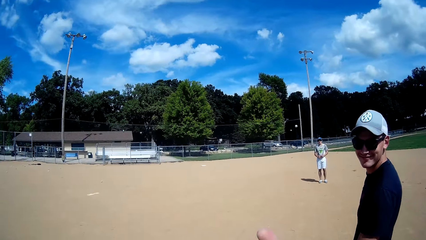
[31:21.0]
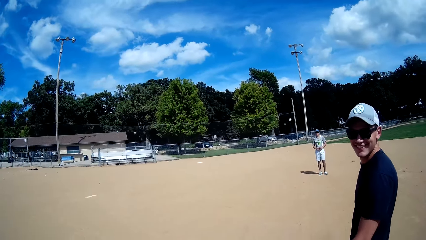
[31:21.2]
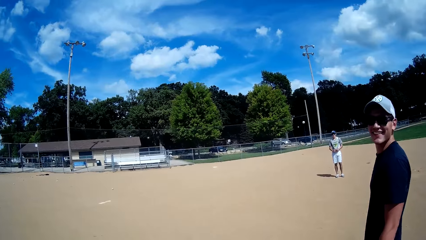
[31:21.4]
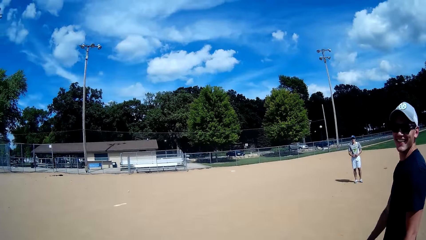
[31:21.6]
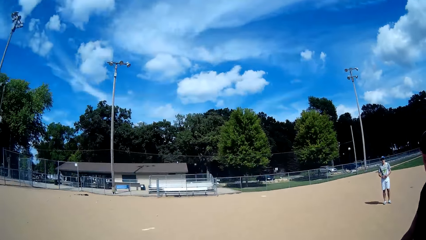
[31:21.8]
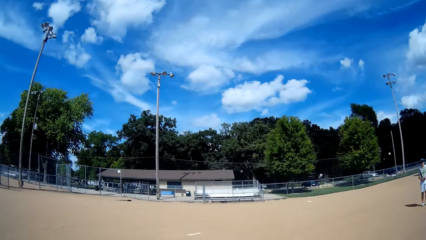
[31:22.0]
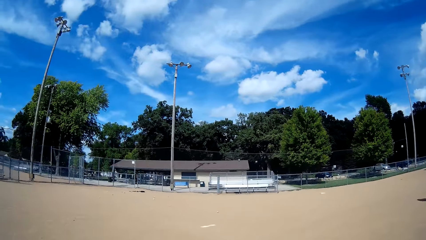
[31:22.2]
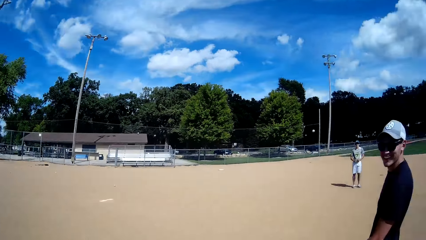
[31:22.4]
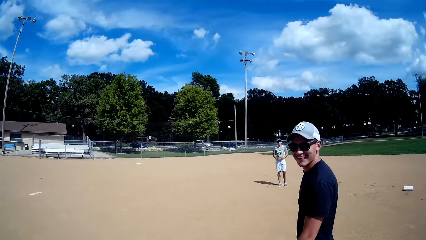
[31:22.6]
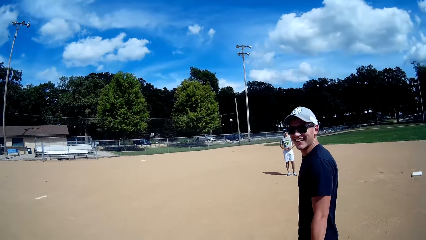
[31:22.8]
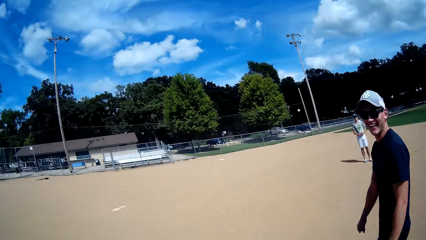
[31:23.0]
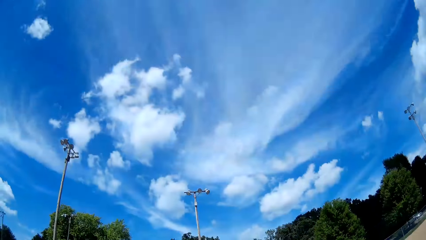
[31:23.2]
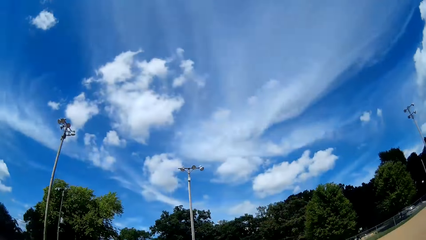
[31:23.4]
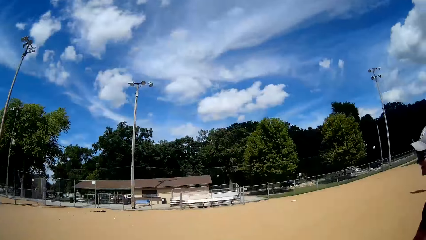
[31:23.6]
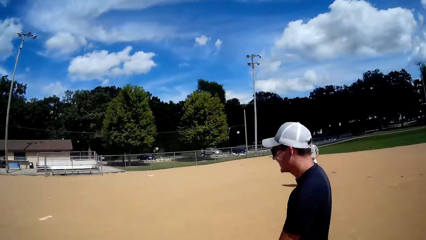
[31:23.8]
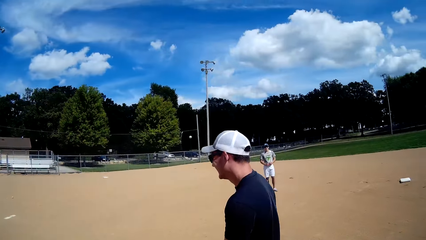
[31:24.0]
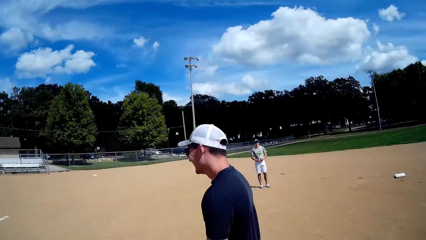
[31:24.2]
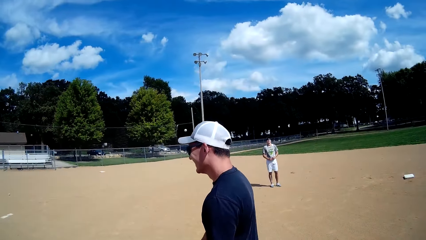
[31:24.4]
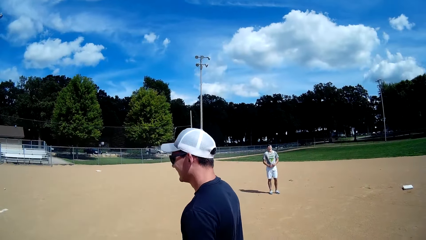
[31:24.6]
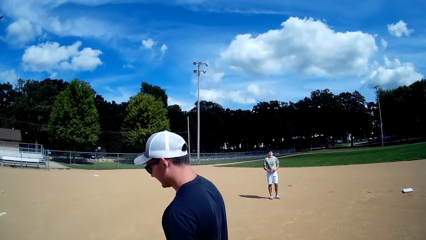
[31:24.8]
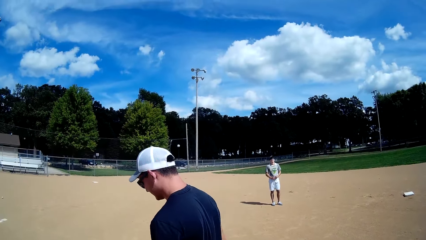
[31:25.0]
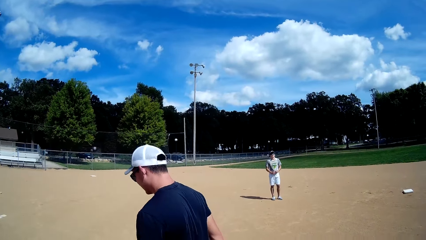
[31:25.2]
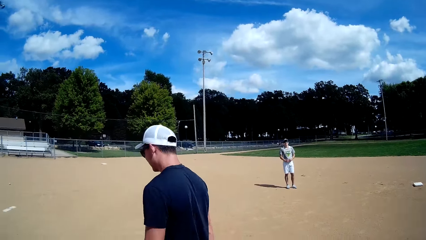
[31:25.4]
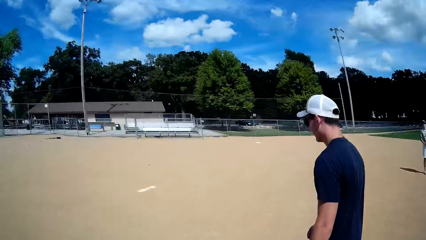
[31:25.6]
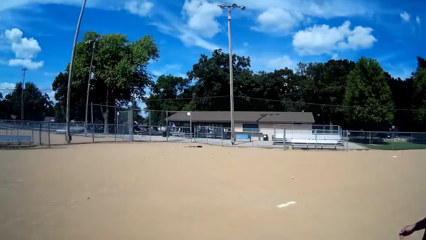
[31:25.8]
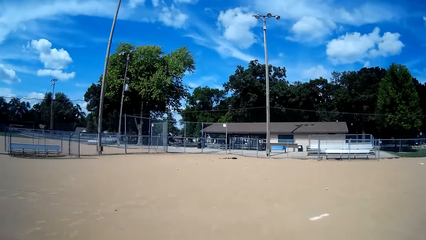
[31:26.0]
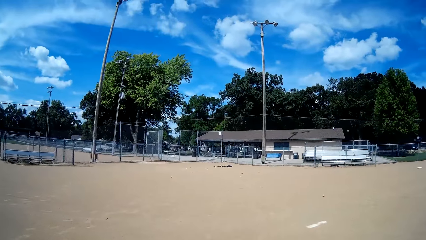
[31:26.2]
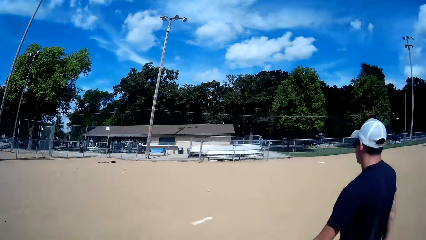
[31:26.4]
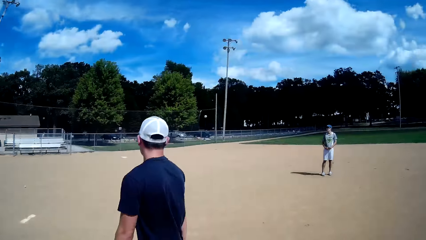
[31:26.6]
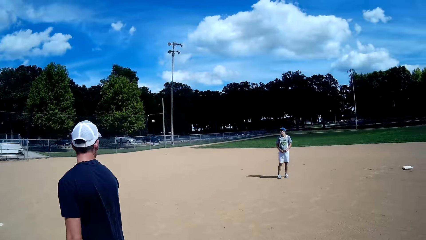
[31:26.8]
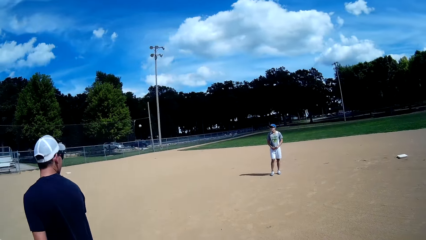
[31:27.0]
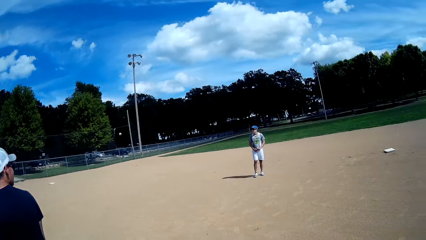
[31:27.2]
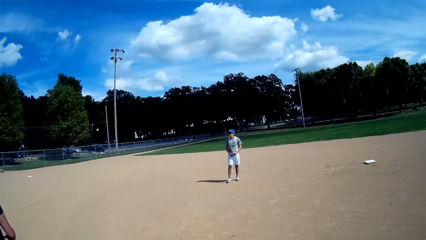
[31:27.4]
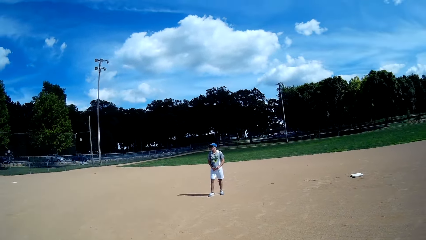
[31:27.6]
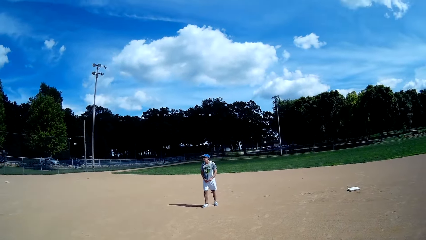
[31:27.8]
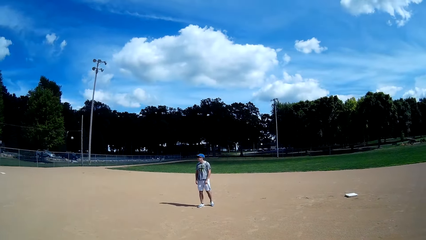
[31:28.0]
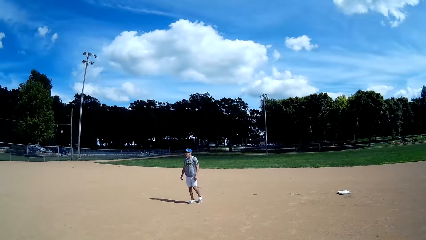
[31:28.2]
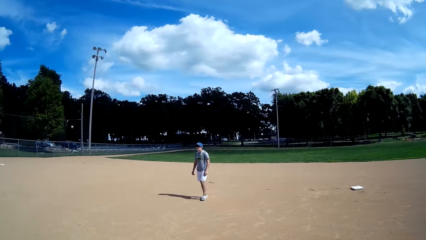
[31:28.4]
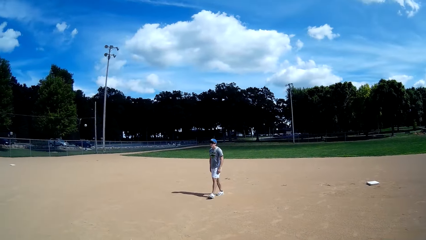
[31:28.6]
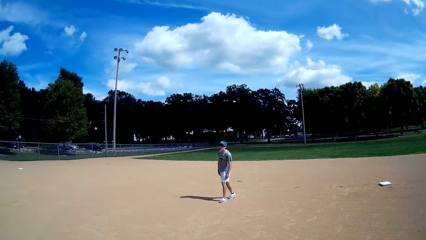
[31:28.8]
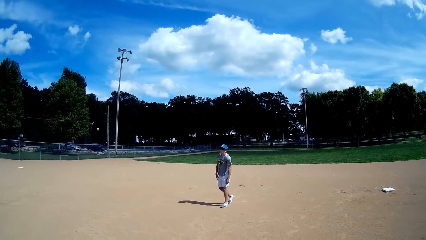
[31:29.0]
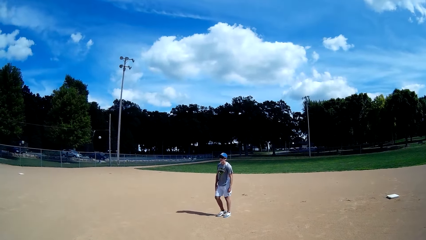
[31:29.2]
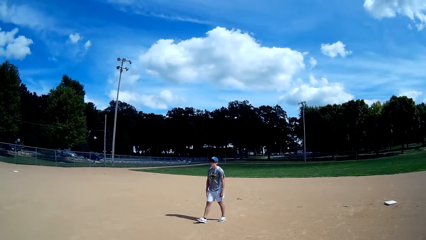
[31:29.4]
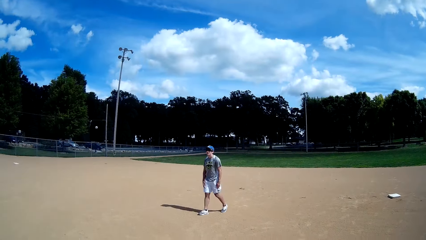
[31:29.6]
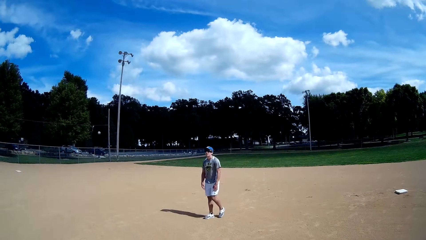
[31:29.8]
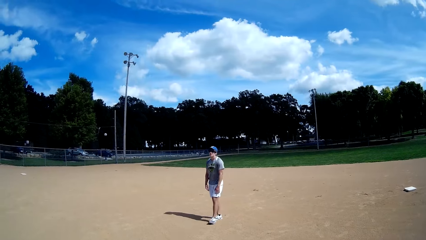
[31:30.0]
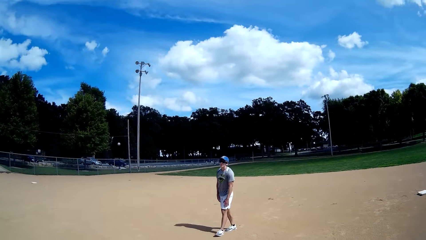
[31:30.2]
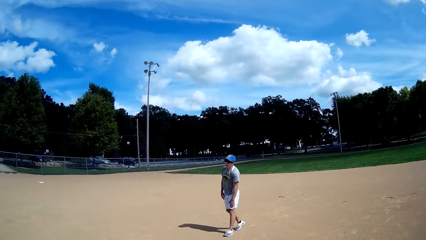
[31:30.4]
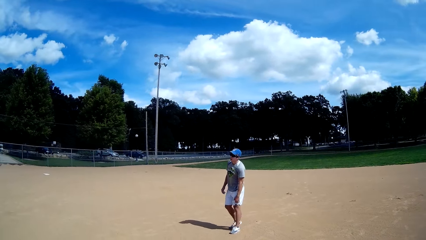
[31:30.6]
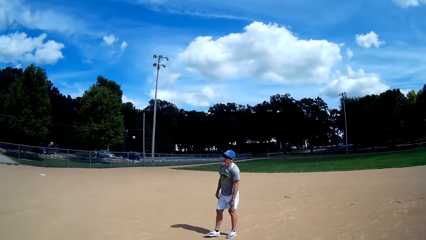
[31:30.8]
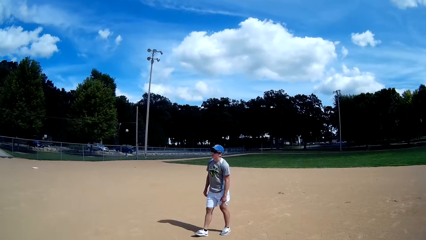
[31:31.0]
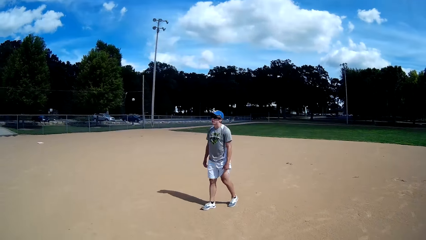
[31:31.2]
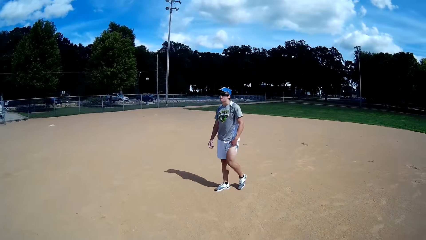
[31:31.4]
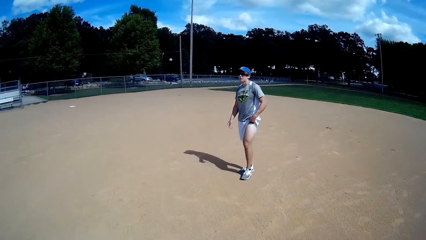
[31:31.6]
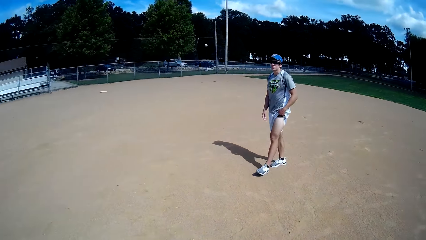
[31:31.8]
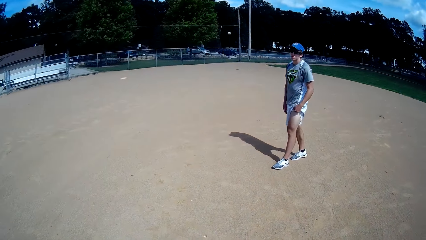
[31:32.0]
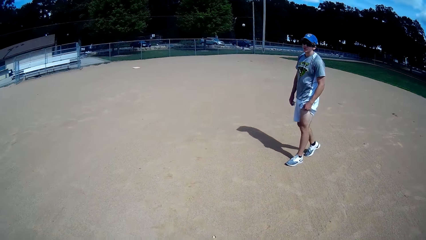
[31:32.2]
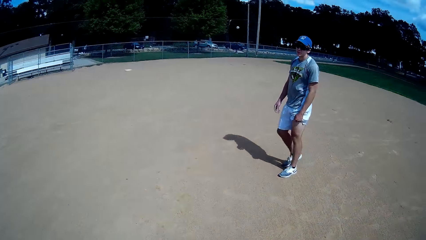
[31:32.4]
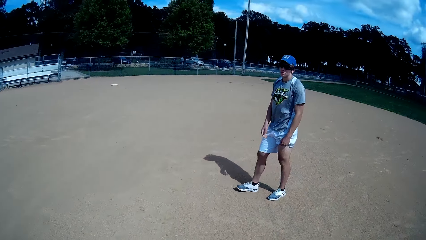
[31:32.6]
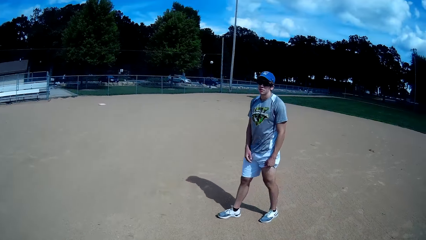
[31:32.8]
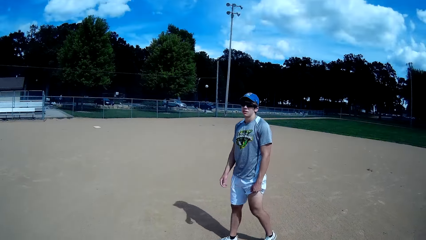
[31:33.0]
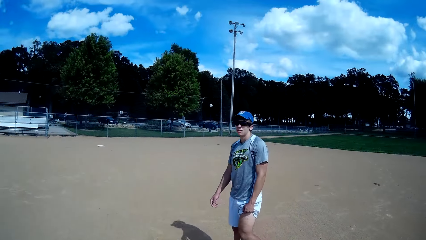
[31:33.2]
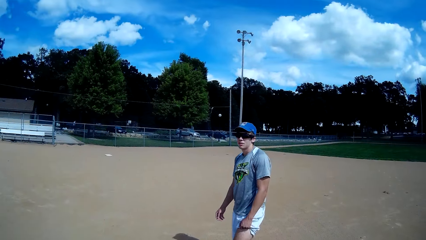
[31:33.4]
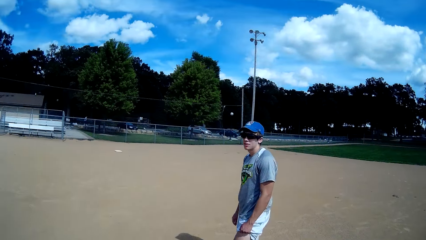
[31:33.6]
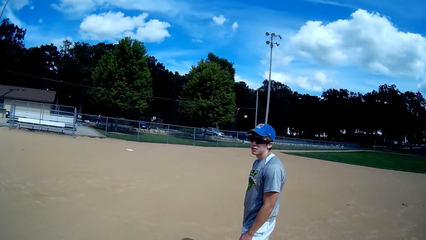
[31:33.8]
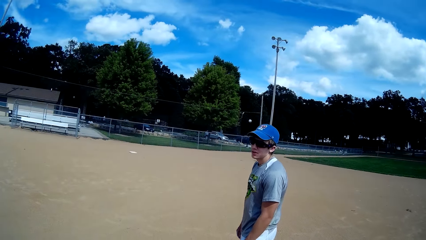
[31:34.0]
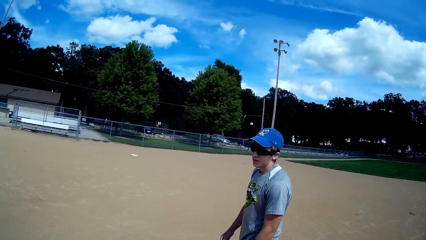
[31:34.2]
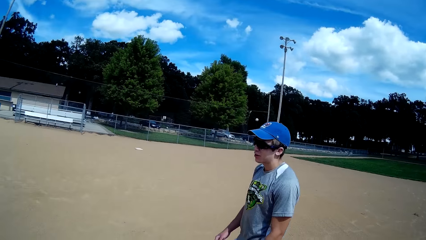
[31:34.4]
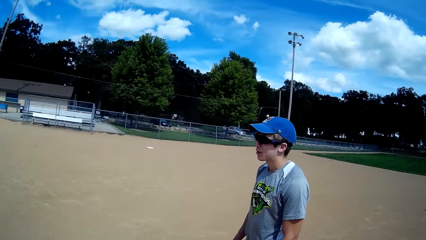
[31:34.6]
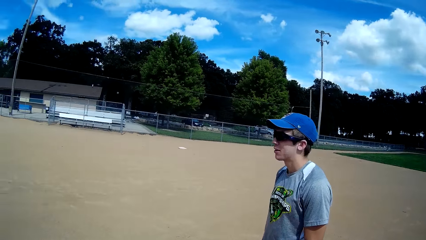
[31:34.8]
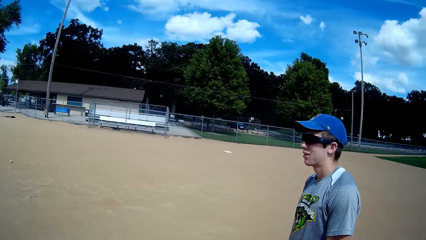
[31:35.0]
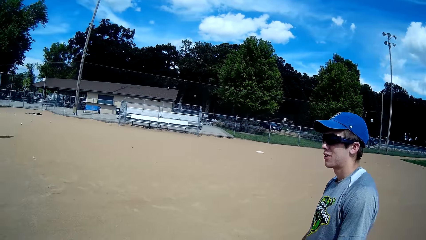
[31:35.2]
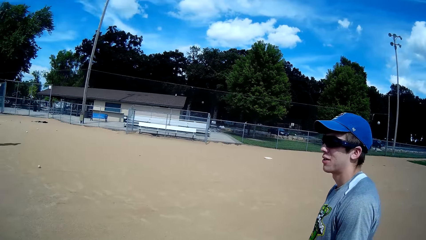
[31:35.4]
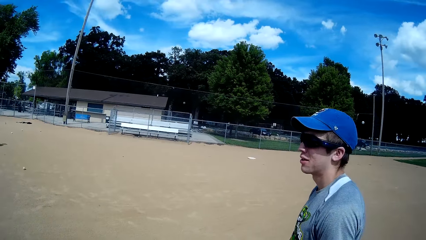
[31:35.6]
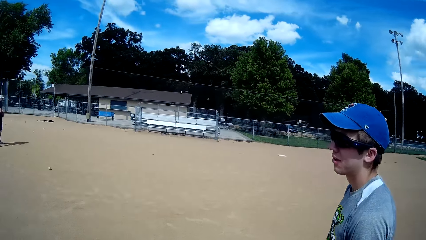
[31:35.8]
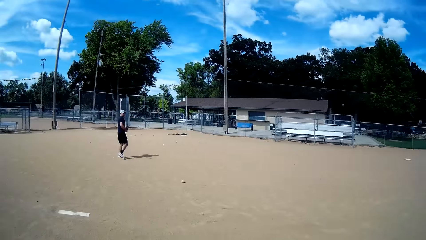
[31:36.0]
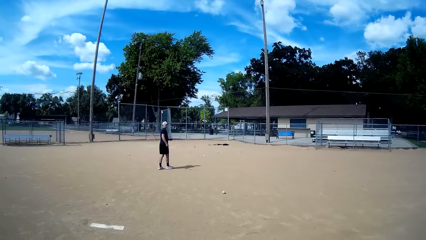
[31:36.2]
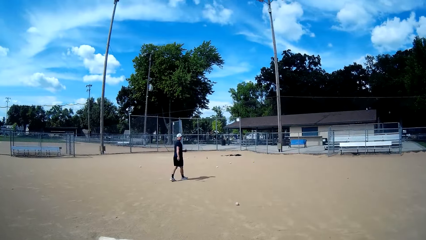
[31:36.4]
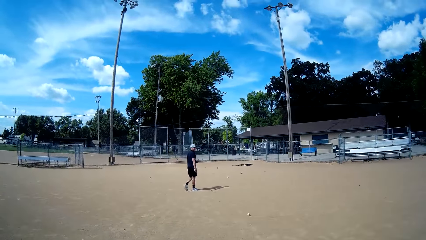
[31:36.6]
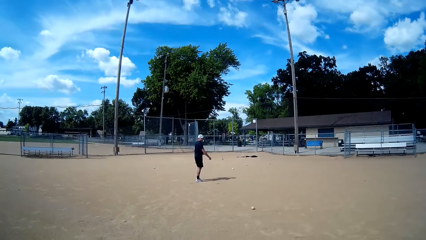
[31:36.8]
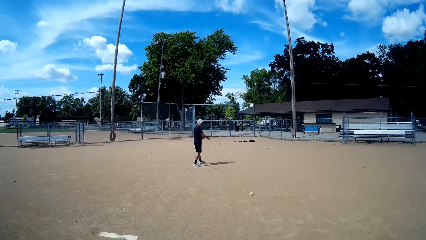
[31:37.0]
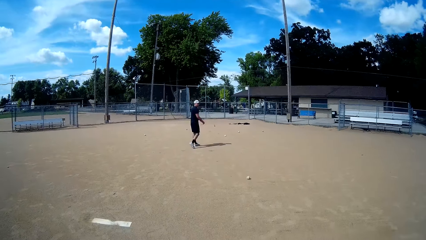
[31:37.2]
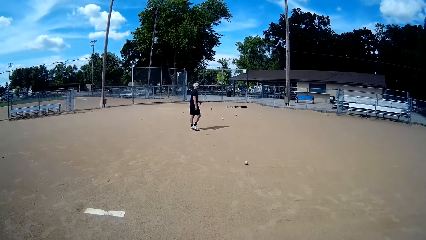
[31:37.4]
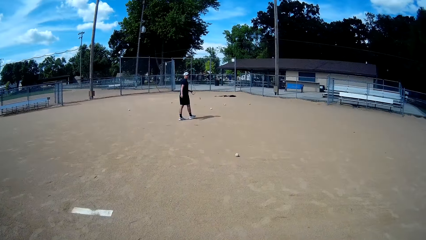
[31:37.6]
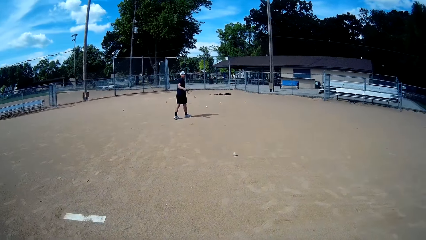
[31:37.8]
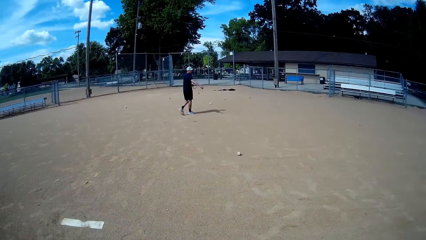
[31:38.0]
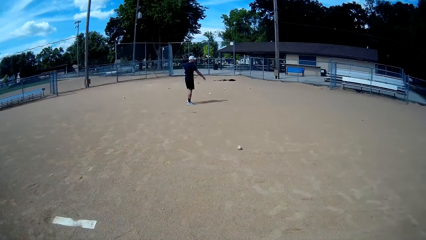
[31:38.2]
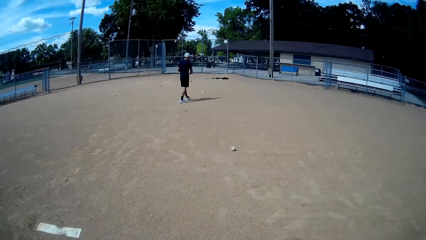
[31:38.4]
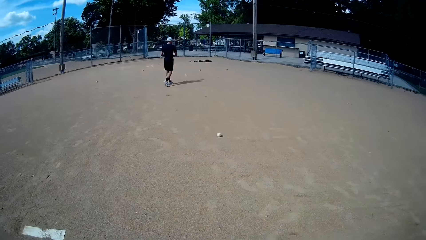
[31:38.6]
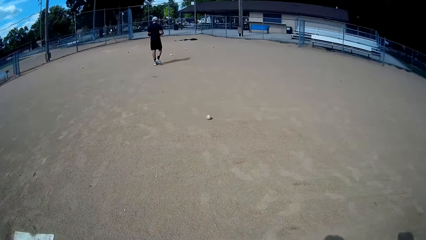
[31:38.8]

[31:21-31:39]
A man walks towards a gate behind something. Another man interacts with the camera wearer. The camera wearer walks towards the other man. They turn towards the first man. The first man interacts with the camera wearer and walks towards baseball bats on the ground.
